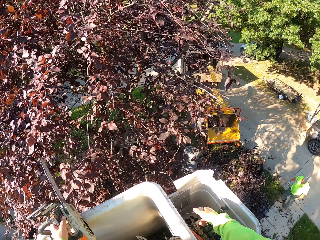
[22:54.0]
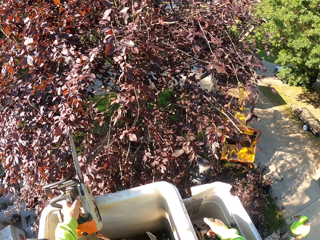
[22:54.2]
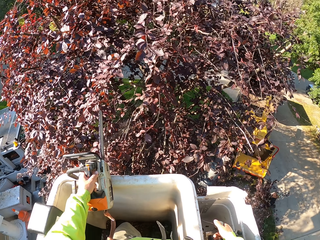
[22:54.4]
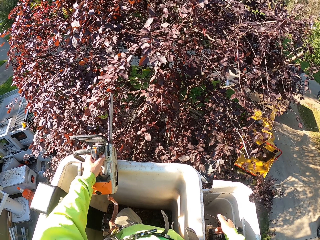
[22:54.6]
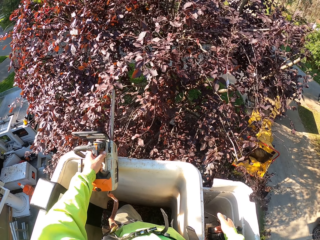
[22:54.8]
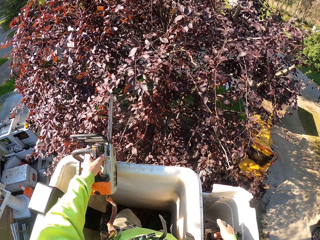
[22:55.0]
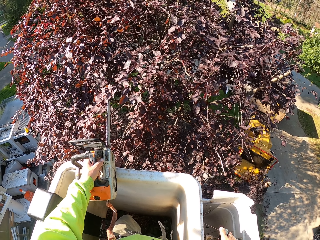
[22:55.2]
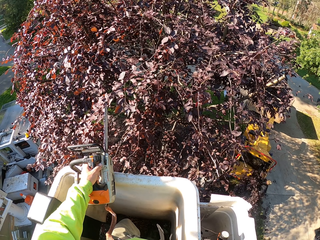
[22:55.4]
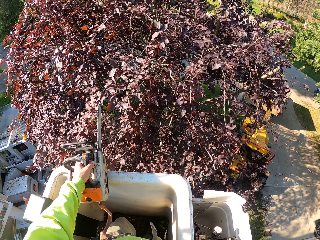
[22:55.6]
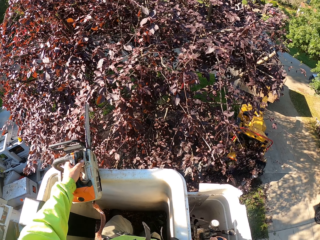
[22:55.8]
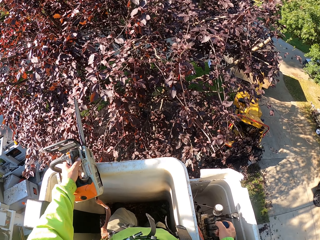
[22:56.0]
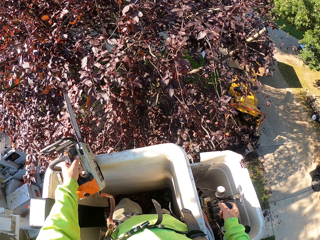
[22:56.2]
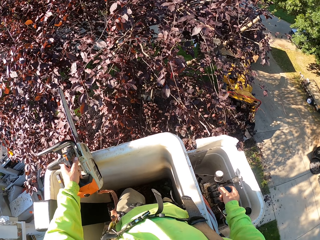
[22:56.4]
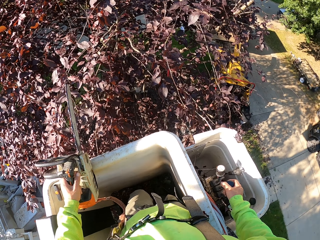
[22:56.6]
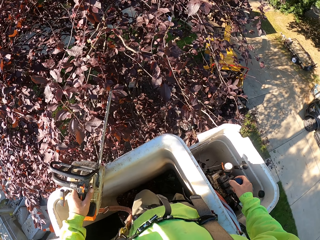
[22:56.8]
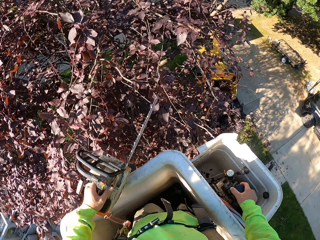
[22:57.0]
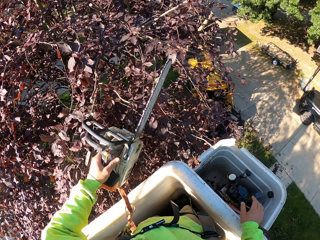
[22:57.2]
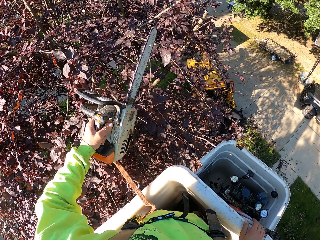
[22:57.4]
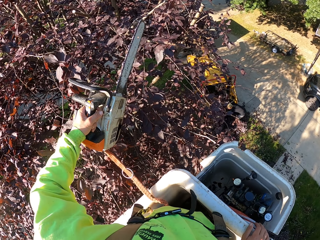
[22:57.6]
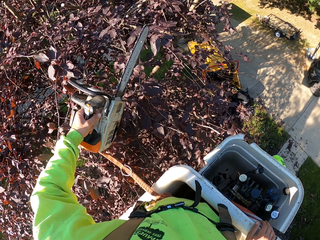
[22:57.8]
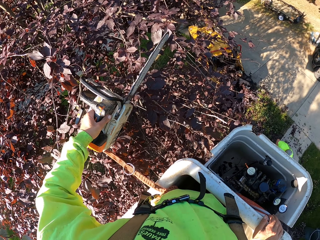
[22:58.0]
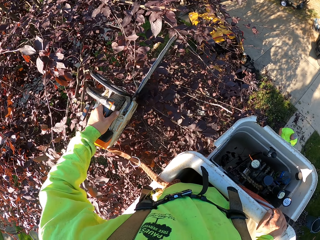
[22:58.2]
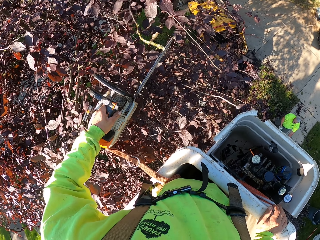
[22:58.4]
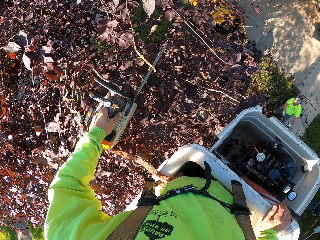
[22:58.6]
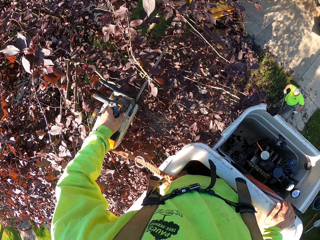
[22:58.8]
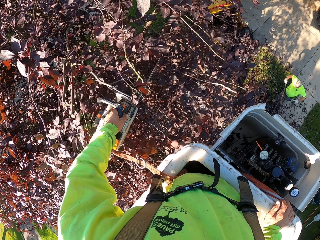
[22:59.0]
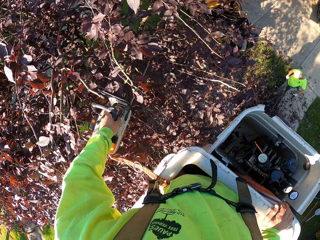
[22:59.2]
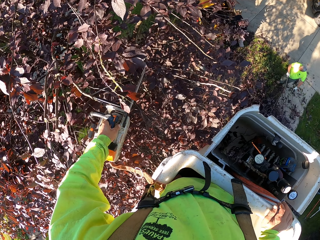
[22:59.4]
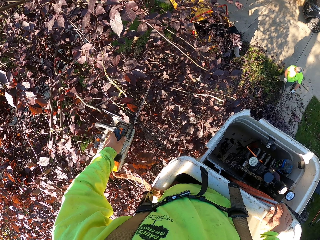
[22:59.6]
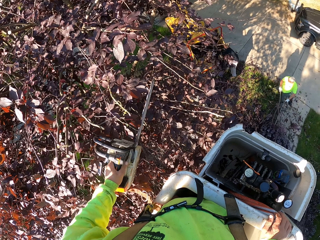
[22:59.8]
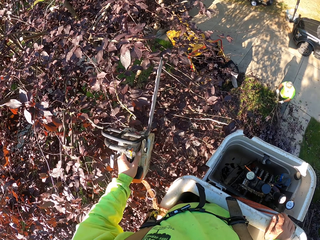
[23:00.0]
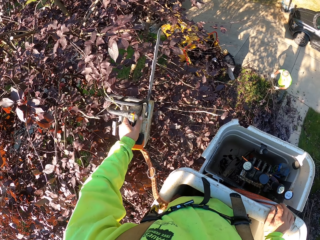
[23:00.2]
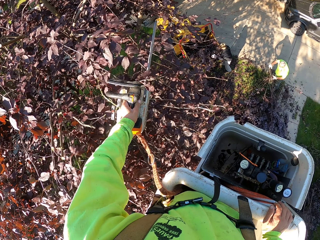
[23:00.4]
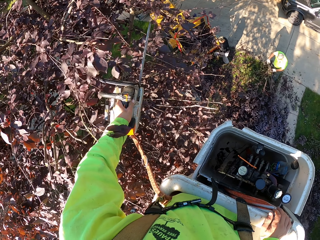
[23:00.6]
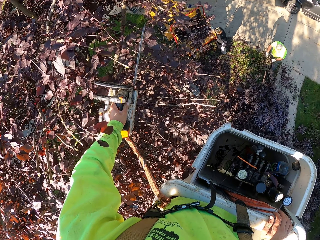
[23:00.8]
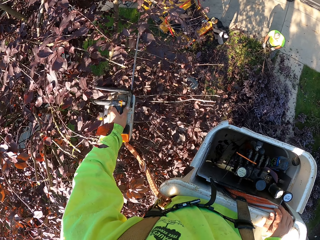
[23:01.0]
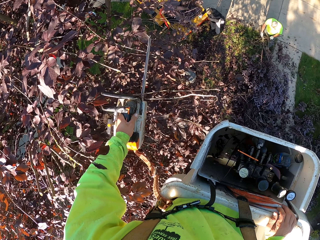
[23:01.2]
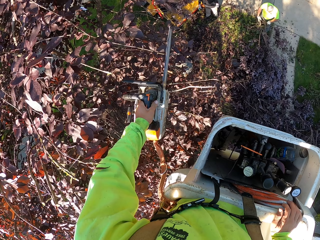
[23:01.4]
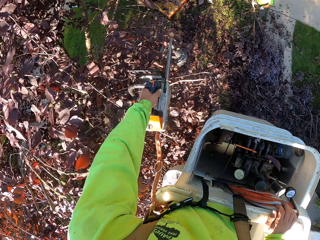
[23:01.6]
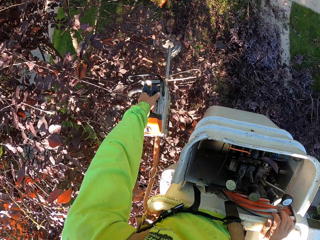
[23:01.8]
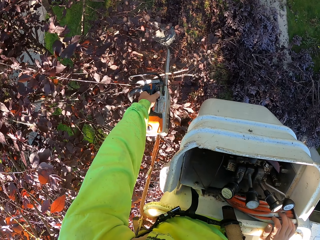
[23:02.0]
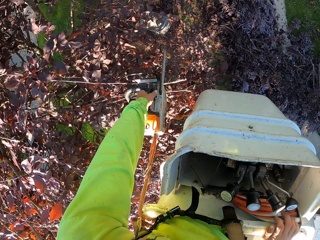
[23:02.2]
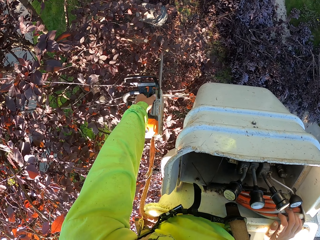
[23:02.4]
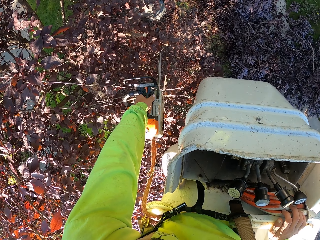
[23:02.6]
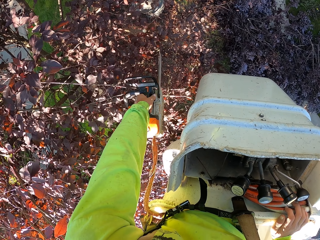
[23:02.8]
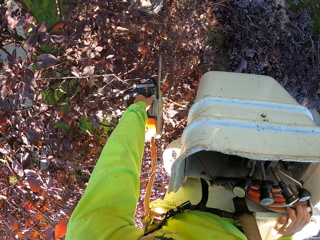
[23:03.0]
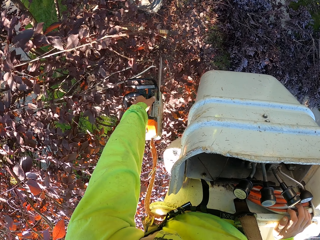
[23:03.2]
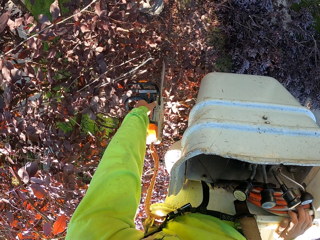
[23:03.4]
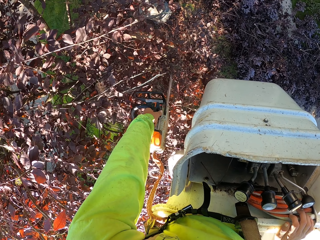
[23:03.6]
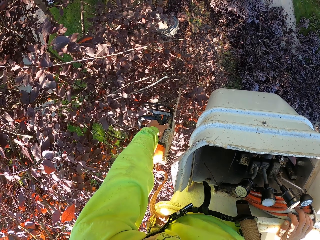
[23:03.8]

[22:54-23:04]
The camera wearer trims some tree branches with the chainsaw in his left hand. A man drags some tree branches into the truck with his hands.

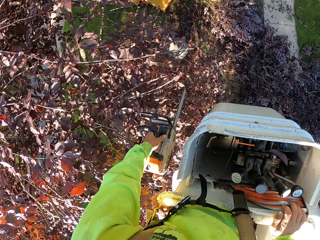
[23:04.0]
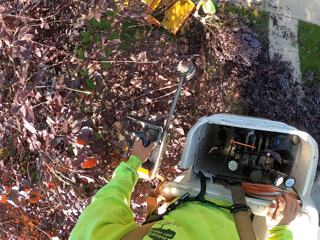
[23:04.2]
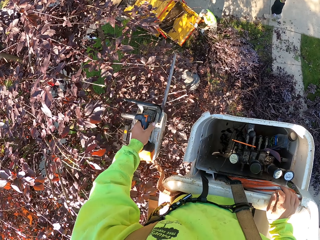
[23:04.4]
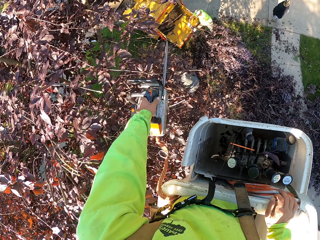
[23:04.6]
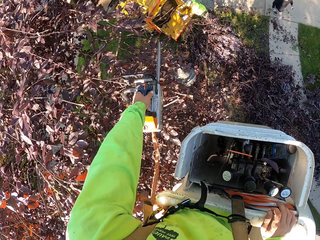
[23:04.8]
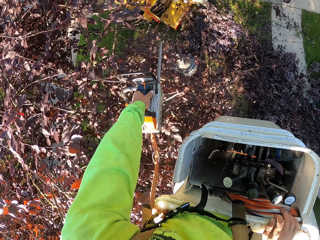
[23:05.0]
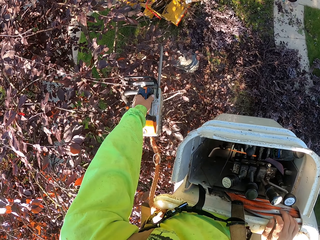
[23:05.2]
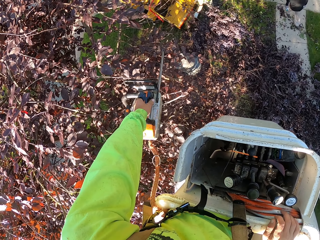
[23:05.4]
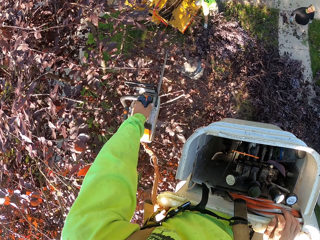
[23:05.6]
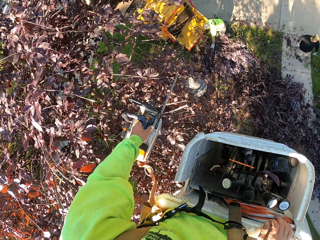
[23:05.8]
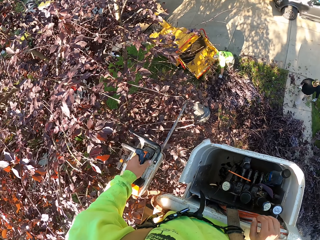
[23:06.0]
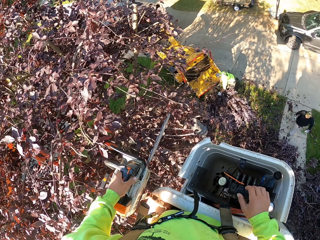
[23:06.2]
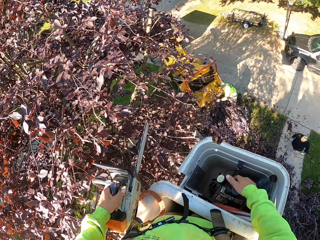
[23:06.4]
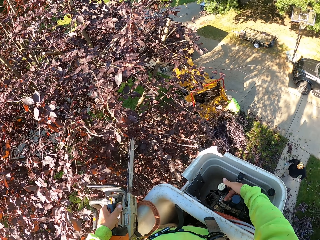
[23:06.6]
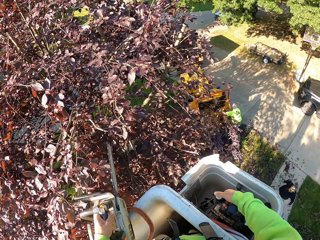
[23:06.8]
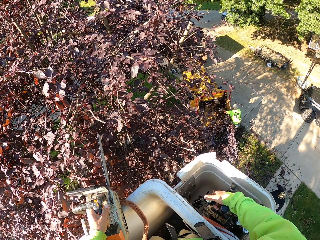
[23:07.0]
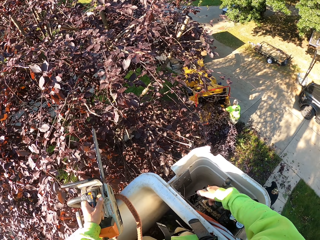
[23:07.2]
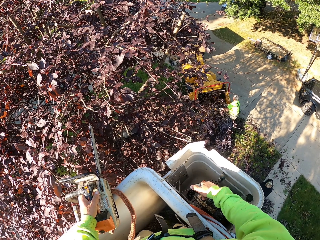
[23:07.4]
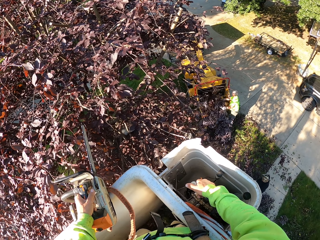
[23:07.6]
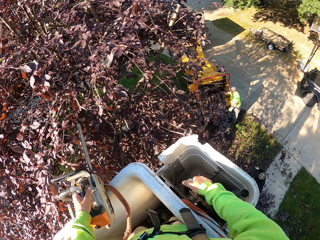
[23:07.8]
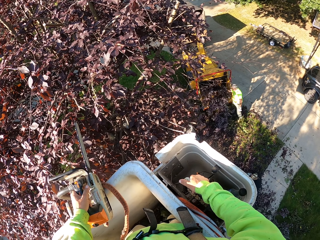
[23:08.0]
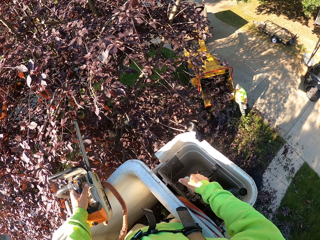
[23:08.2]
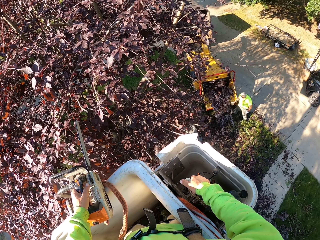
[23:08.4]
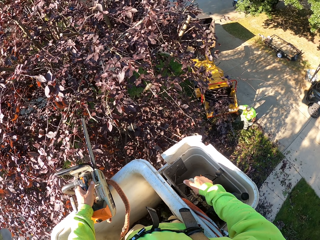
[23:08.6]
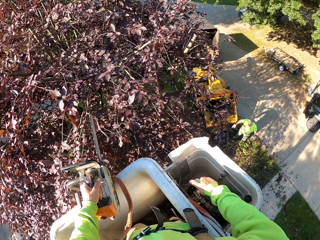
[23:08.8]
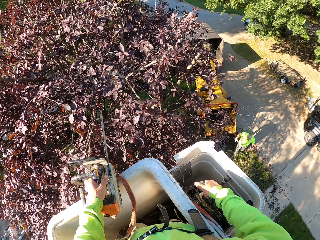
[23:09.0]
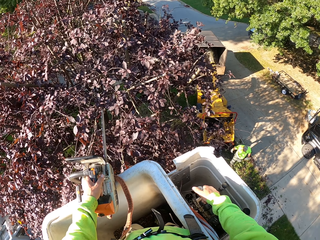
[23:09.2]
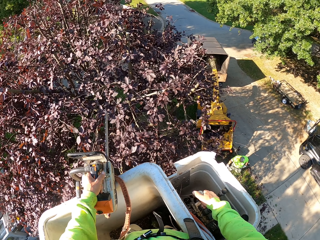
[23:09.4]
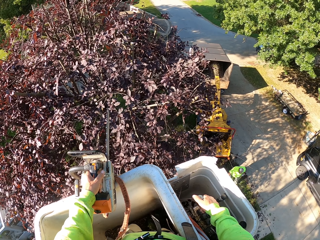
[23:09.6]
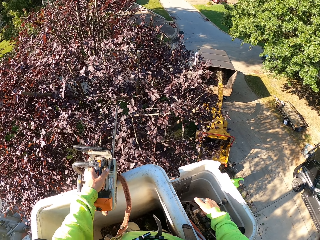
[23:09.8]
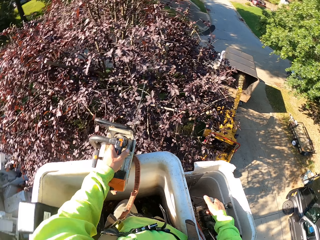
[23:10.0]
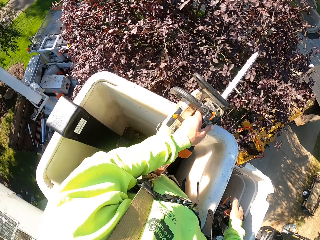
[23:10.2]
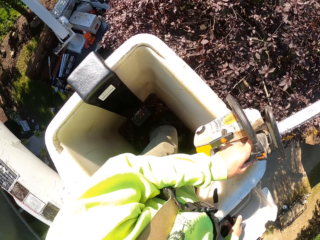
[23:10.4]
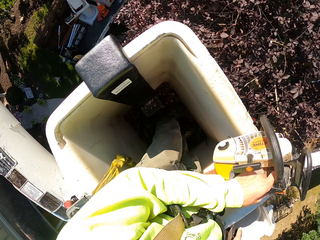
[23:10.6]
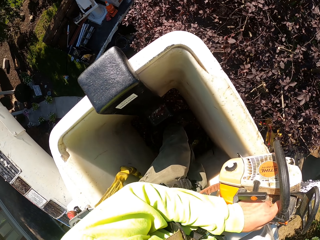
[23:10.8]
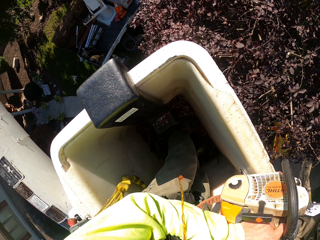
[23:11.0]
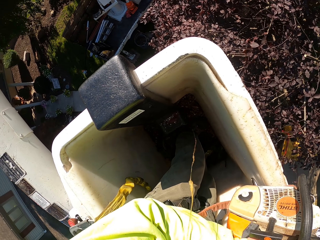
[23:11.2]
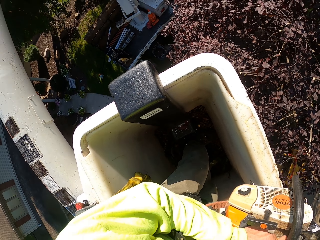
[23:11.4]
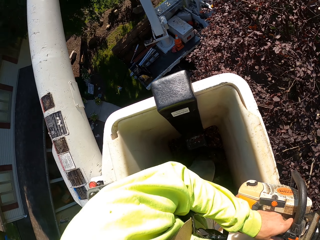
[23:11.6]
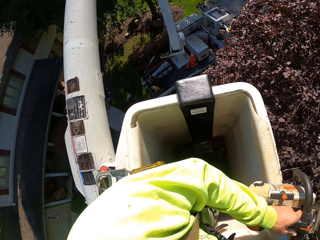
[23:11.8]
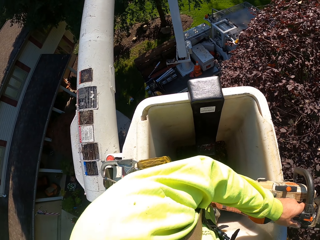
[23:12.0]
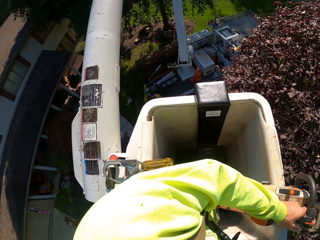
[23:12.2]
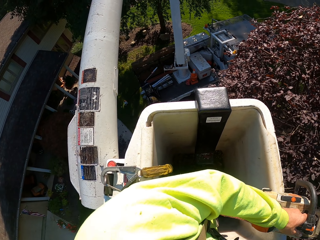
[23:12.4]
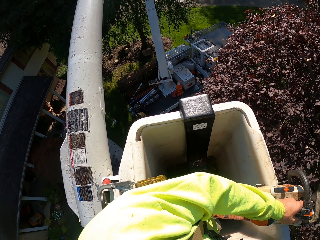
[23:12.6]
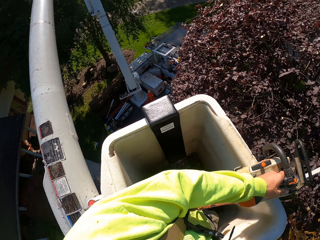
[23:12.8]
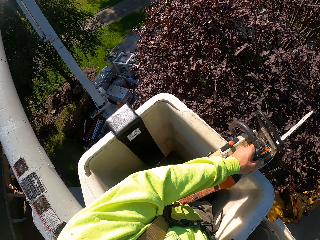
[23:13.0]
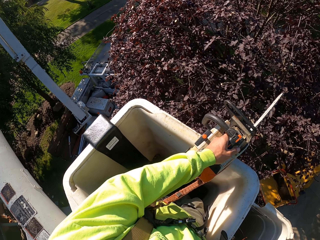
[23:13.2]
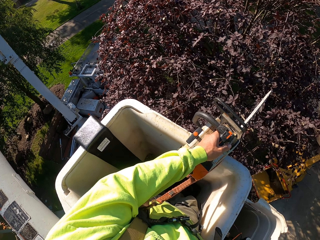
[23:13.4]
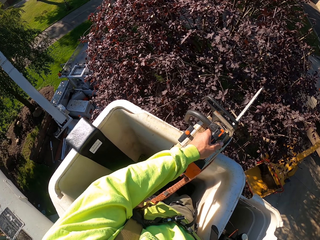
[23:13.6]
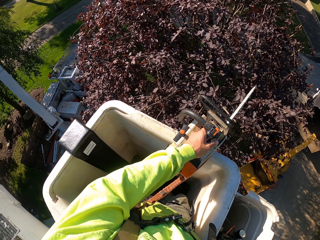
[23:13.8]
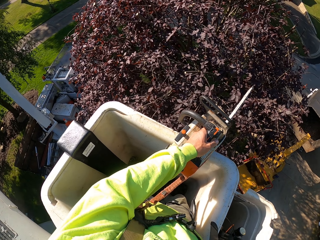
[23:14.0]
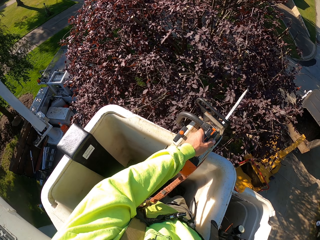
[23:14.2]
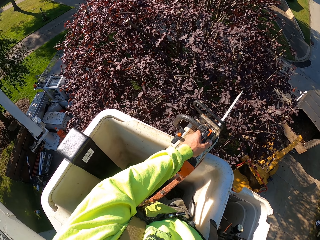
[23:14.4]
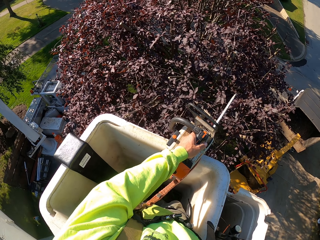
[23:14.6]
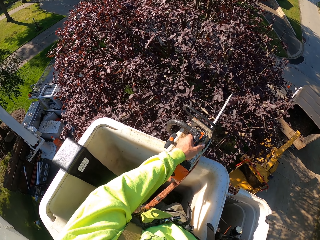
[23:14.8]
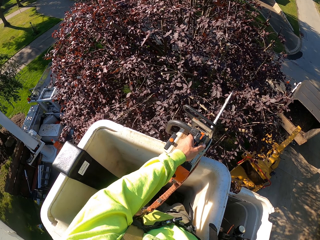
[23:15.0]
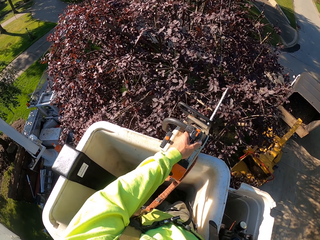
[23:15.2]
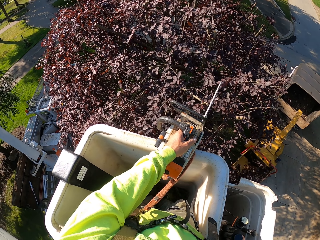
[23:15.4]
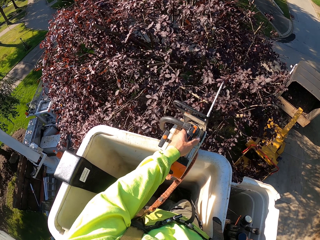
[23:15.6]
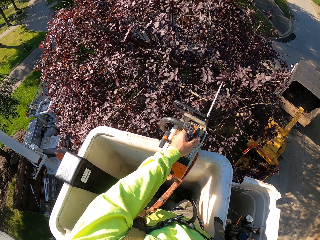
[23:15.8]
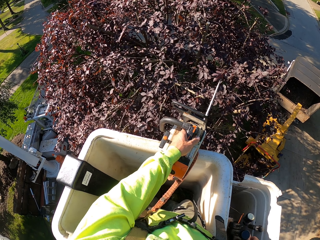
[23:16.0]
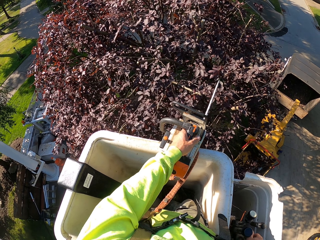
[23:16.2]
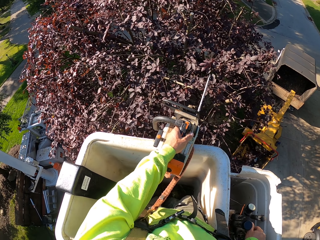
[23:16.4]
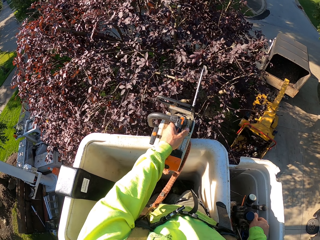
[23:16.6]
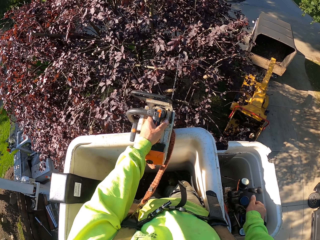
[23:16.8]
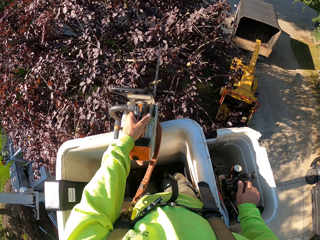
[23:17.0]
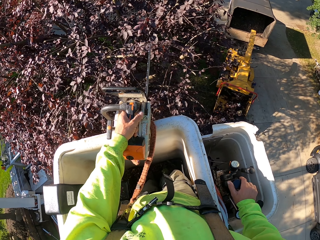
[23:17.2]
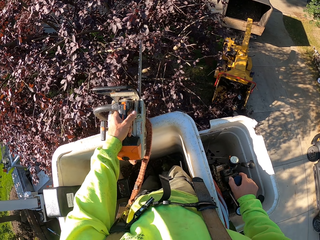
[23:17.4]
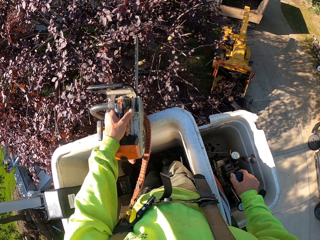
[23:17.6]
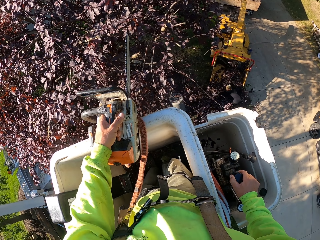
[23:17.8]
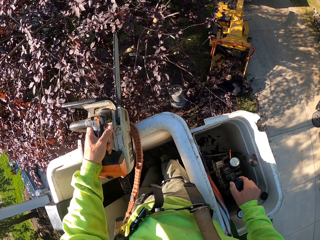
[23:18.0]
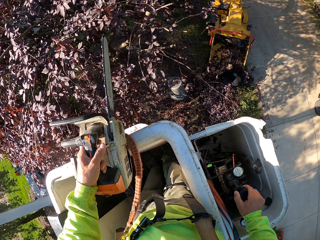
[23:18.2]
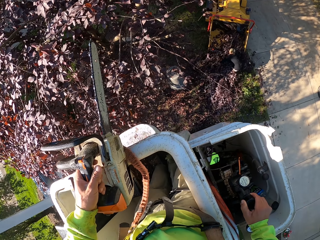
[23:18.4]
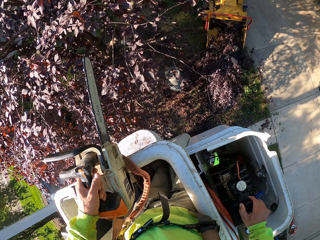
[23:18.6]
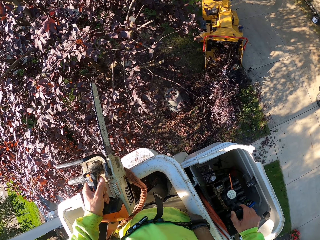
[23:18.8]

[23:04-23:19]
The camera wearer places the chainsaw in his left hand on the edge of the bucket of the boom lift. He holds the control sticks in the bucket of the boom lift with his right hand. He operates the boom lift with the control sticks in the bucket of the boom stick in his right hand. He adjusts the carrier. A man pushes some tree branches into the truck with his hands.
